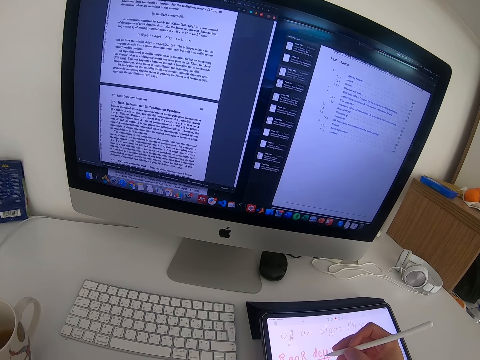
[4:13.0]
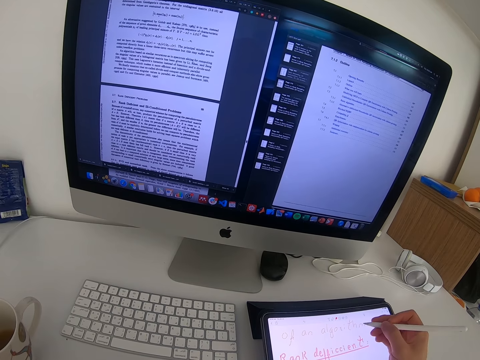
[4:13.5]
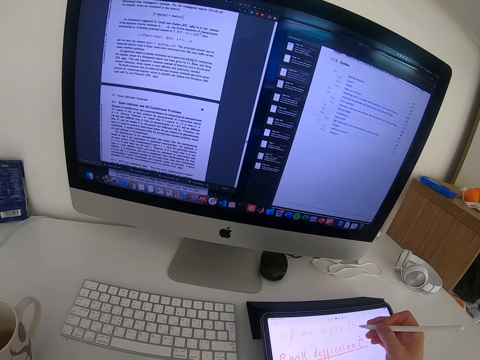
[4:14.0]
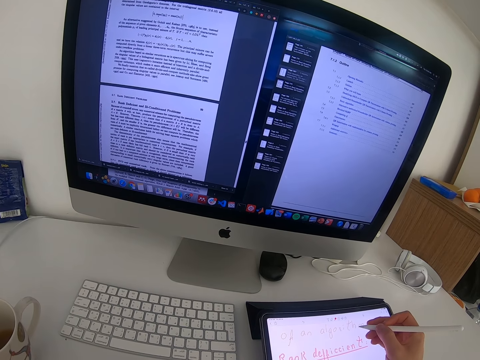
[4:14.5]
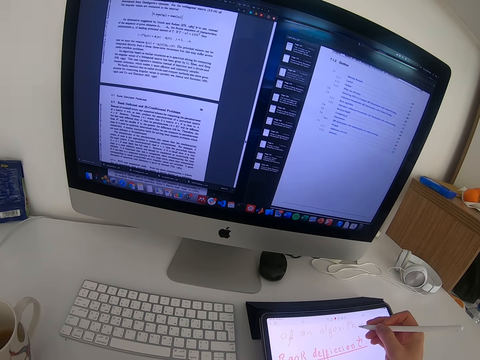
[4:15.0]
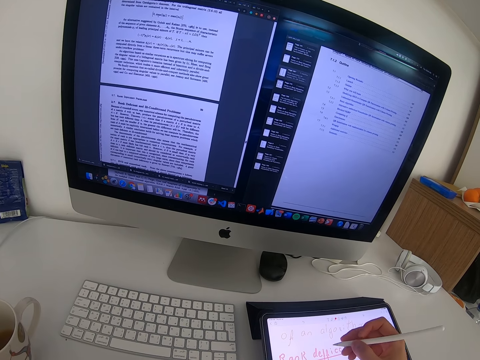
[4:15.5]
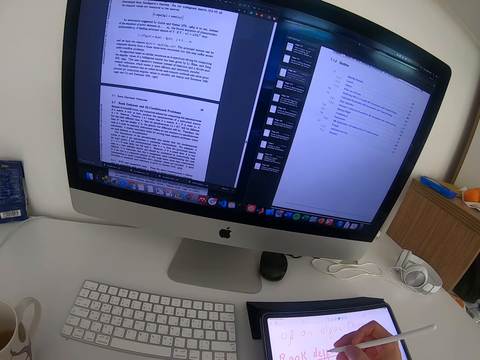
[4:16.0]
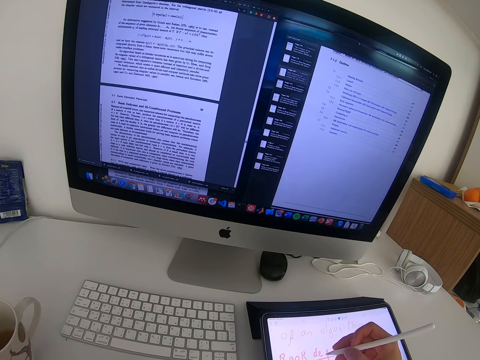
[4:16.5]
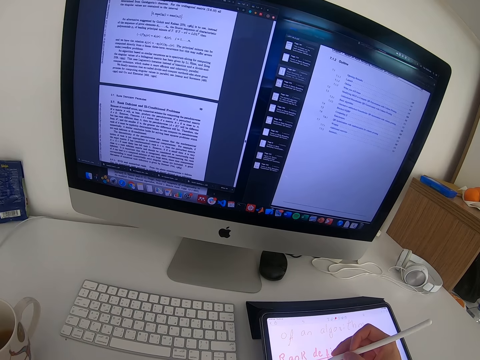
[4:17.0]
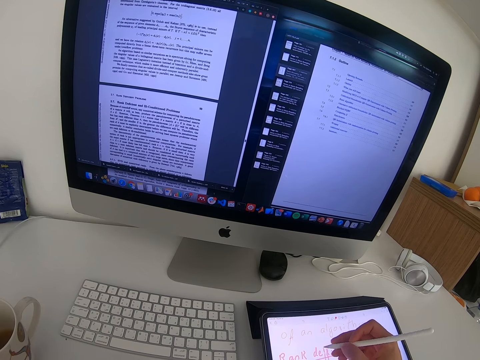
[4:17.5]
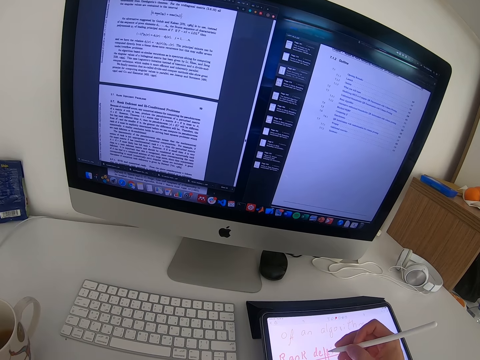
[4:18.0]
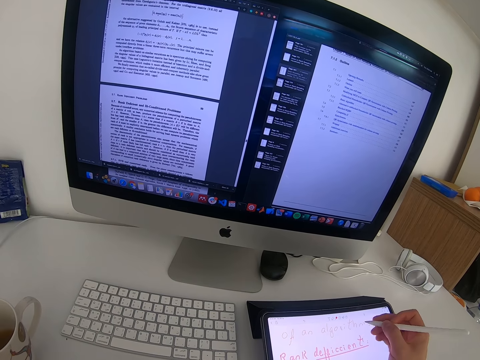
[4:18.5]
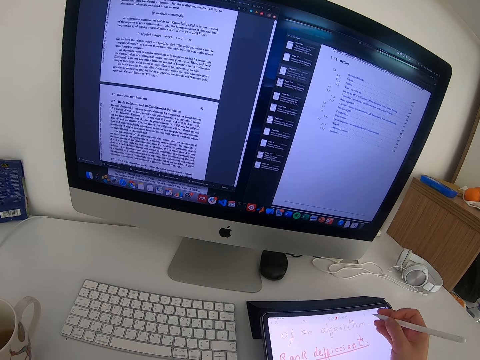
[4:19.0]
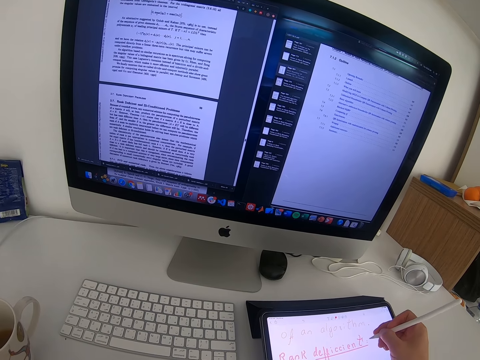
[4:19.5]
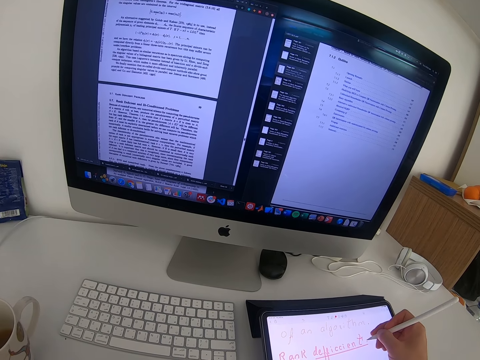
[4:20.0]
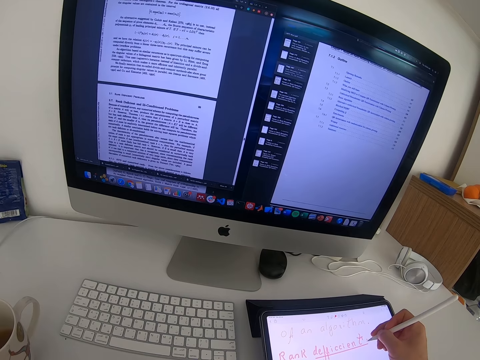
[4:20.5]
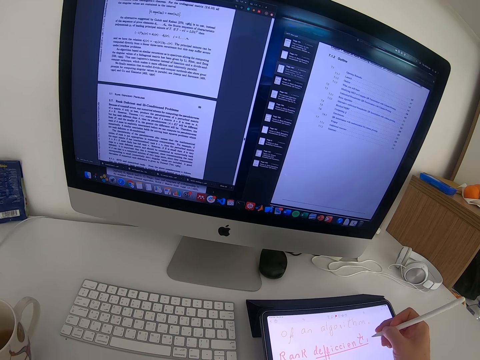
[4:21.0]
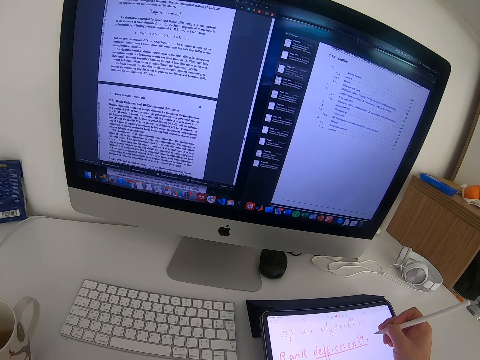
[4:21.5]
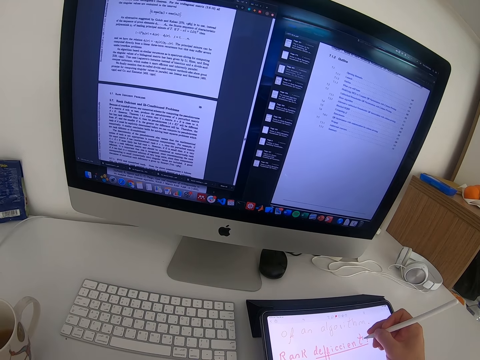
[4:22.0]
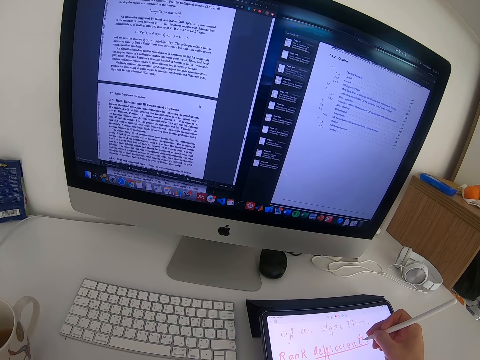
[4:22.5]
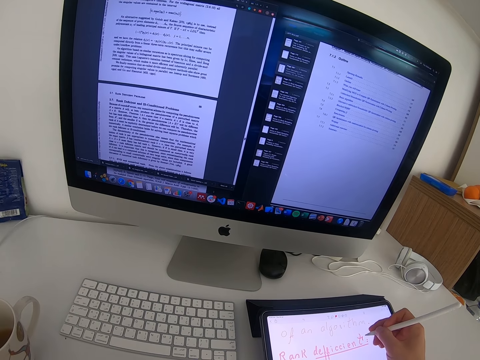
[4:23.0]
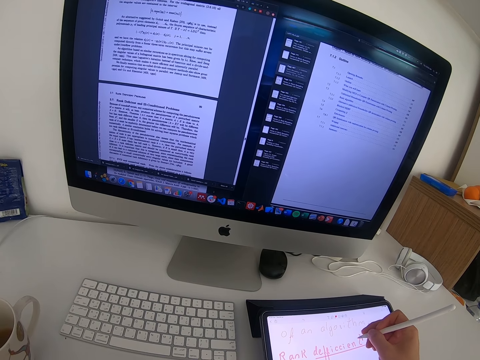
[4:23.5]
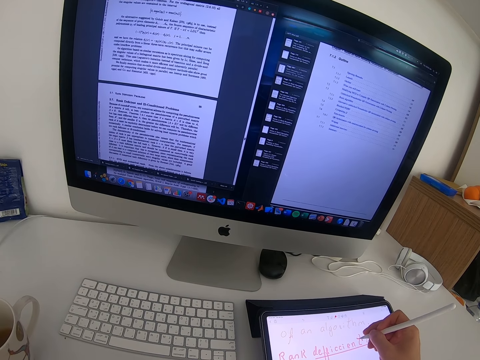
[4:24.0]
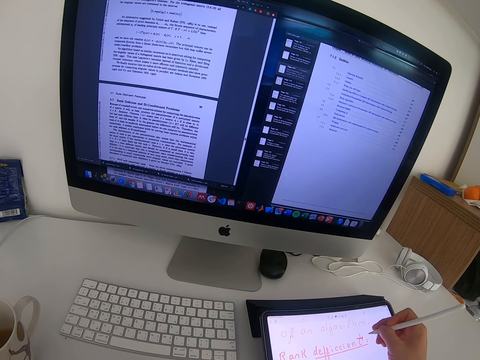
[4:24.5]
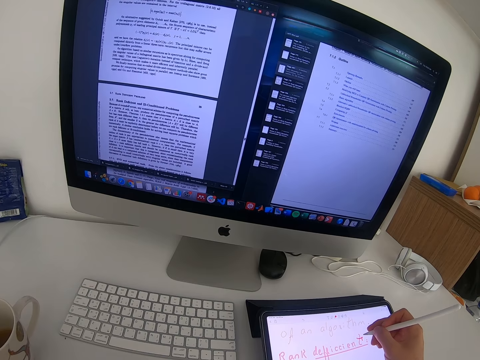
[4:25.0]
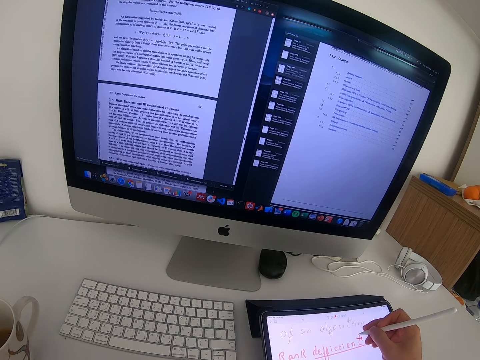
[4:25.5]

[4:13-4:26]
The camera wearer draws on the tablet with the pen tablet. They pause to touch on the tablet. They look on the phone screen. They write on the phone. They look on the phone screen. They write on the phone.

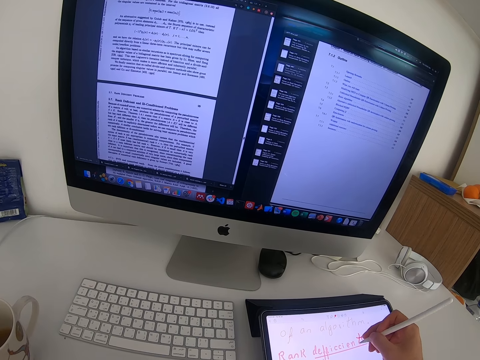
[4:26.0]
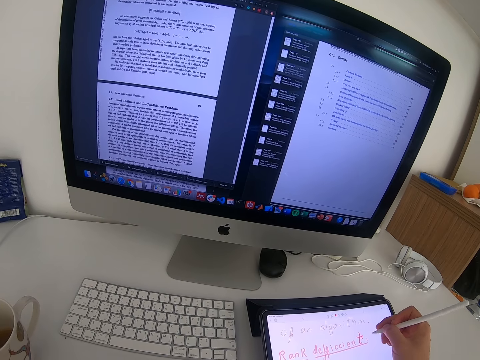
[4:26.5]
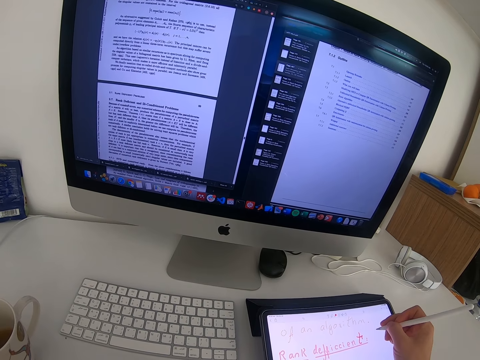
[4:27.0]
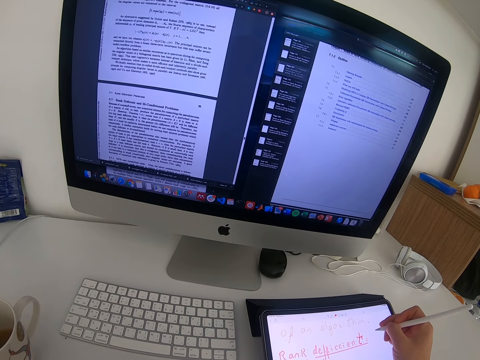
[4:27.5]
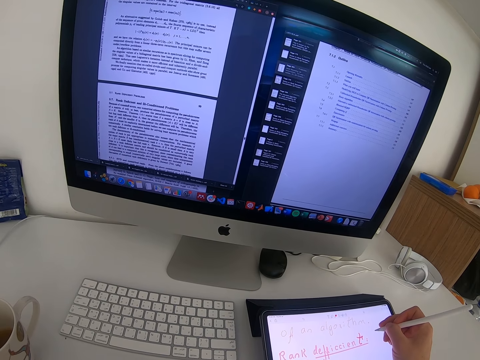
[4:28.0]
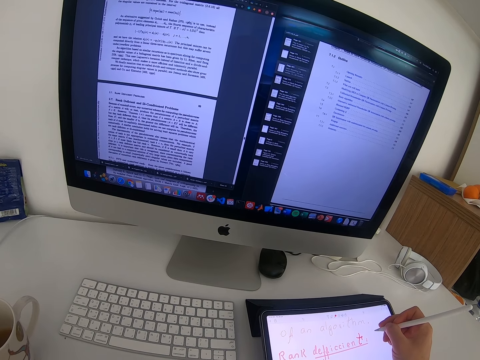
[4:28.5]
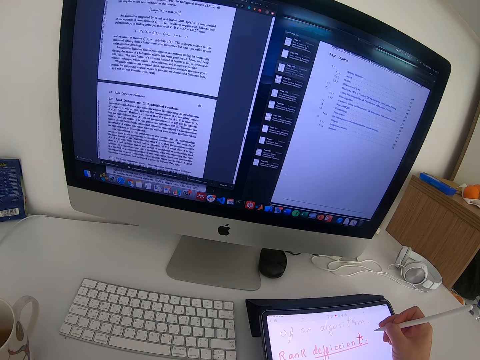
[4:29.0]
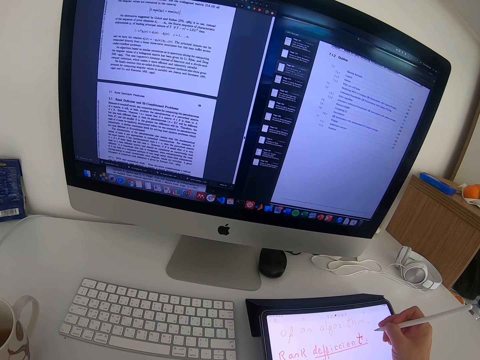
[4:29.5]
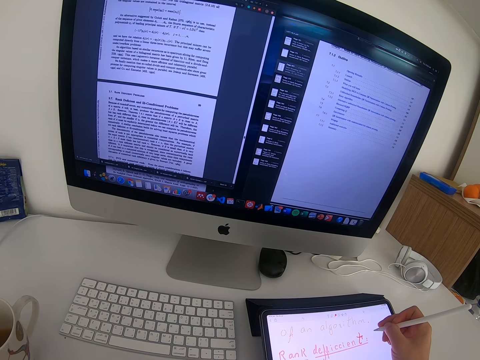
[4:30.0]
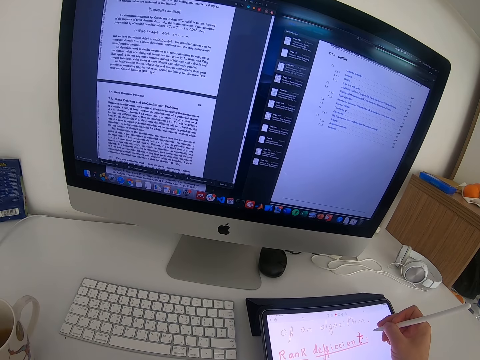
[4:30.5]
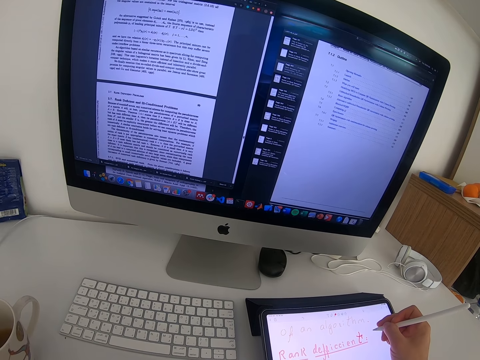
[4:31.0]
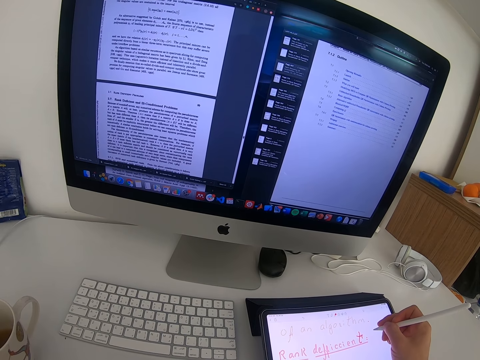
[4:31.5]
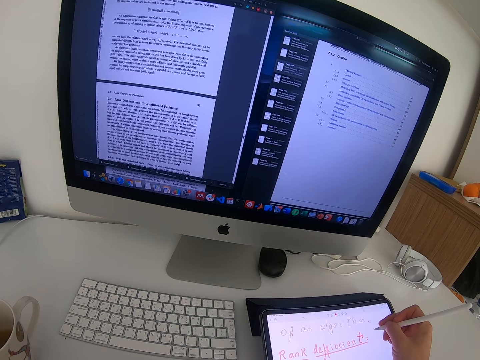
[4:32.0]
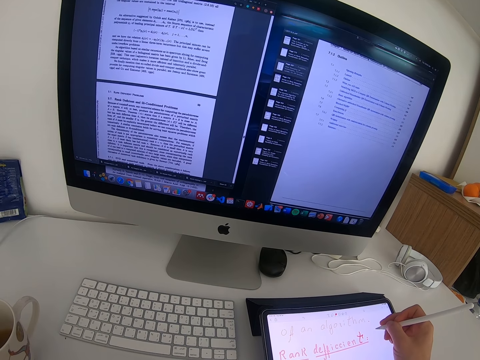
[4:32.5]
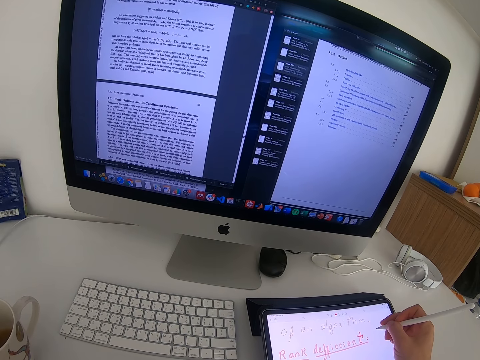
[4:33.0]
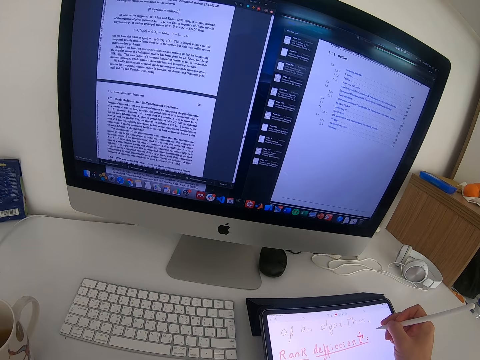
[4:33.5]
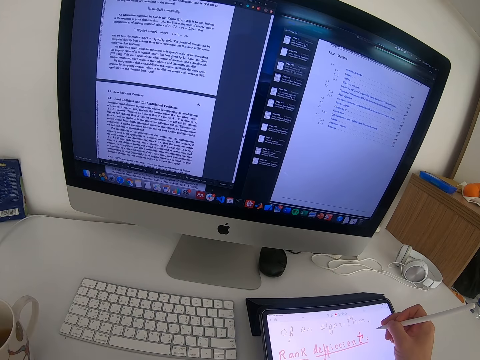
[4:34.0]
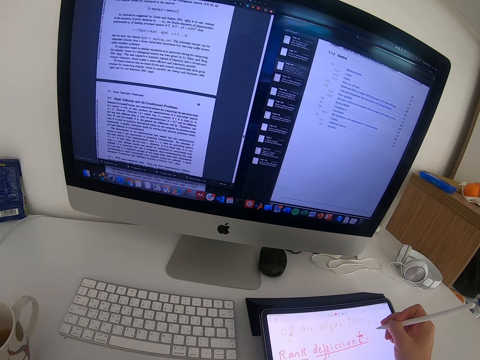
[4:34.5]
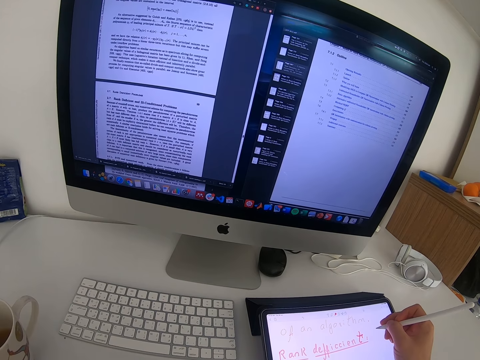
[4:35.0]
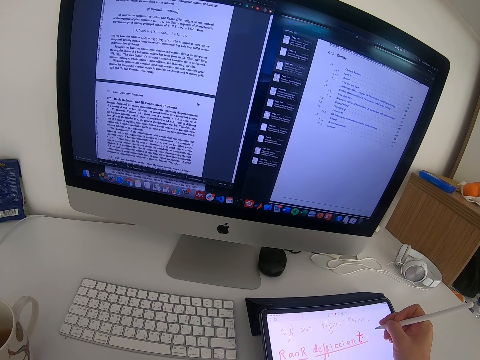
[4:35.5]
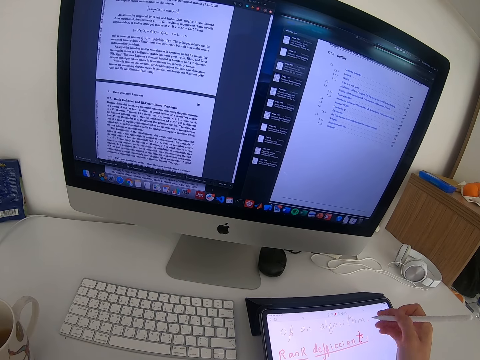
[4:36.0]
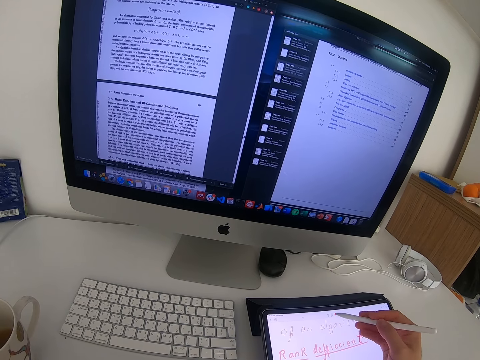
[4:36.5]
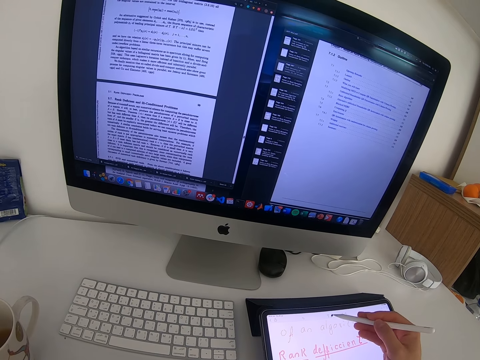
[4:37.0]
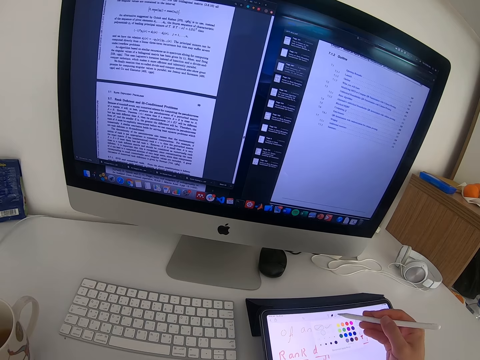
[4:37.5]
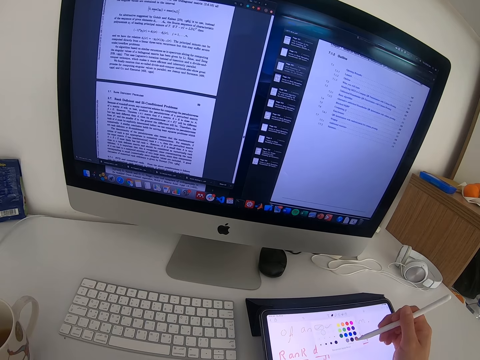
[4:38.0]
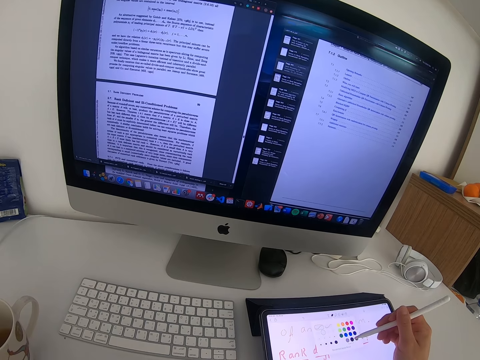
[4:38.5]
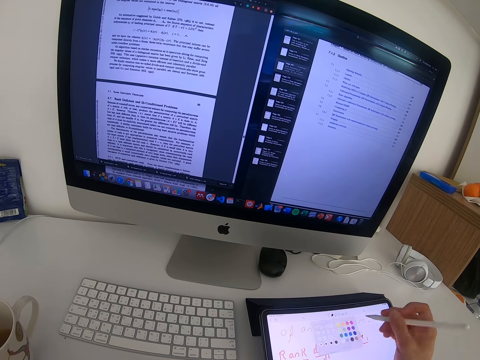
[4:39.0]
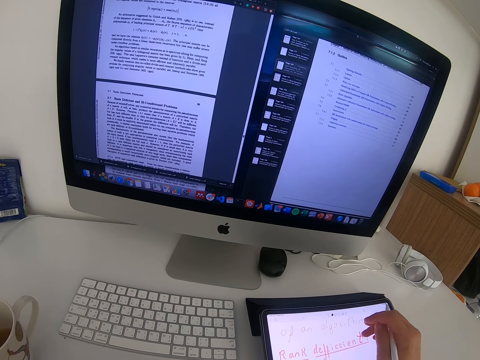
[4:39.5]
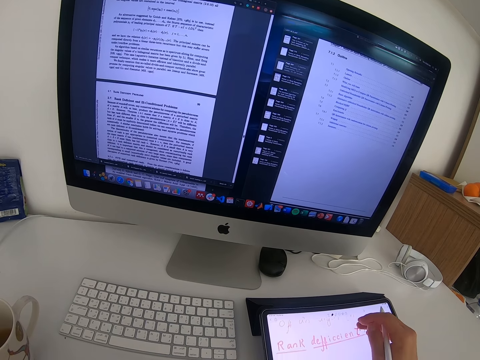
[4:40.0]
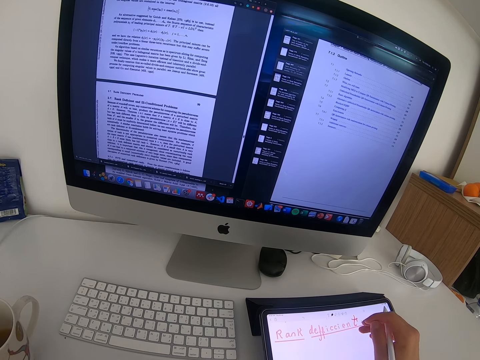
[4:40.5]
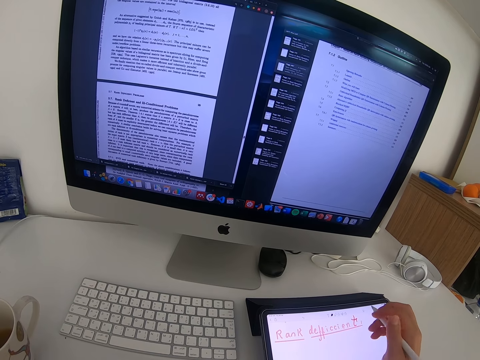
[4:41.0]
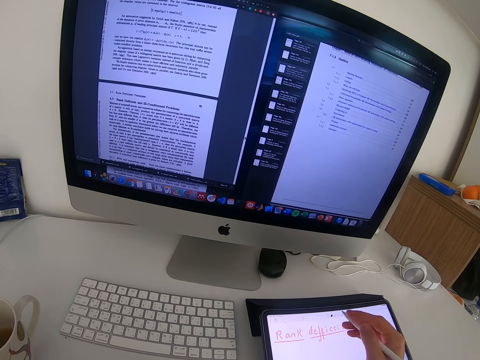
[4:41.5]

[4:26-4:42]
The camera wearer looks on the phone or tablet screen. They touch on the tablet with a tablet pen. They pause to touch on the tablet. They touch on the tablet with the tablet pen. They scroll the tablet with a finger.
